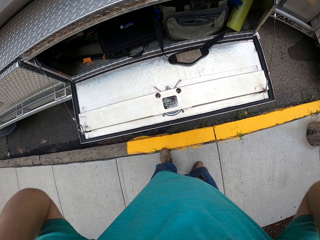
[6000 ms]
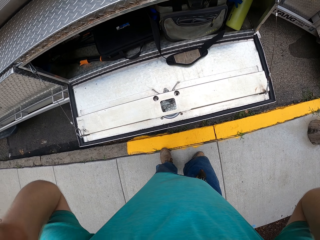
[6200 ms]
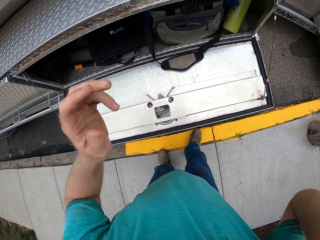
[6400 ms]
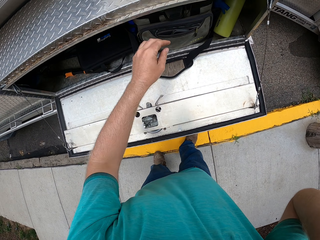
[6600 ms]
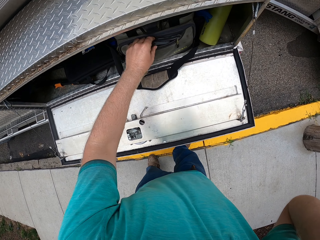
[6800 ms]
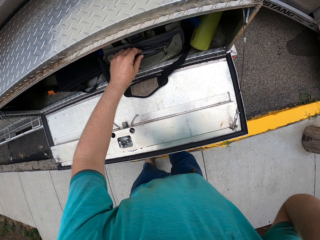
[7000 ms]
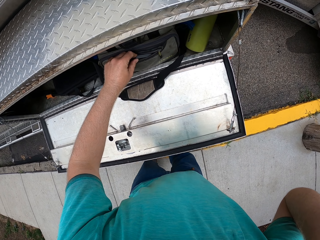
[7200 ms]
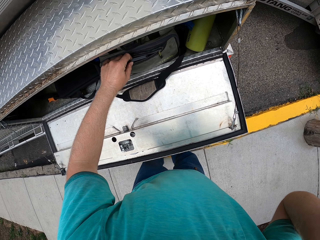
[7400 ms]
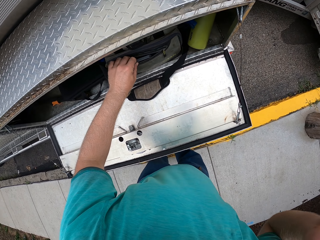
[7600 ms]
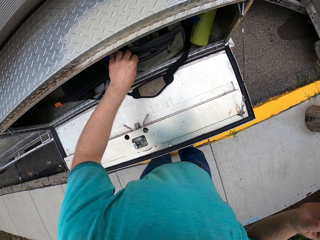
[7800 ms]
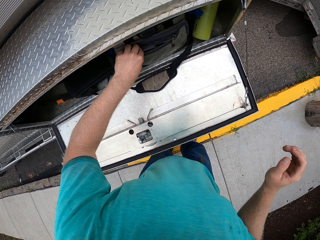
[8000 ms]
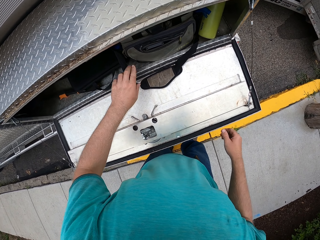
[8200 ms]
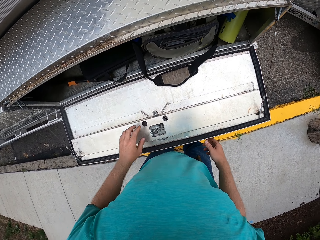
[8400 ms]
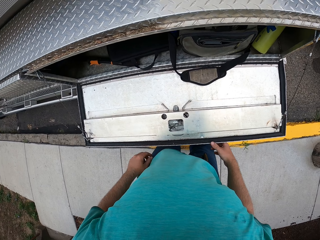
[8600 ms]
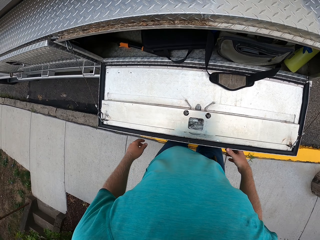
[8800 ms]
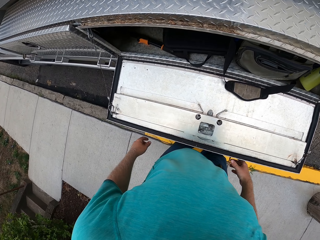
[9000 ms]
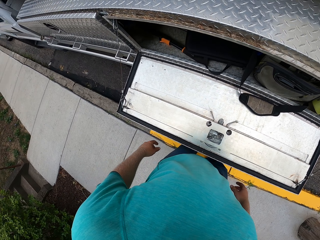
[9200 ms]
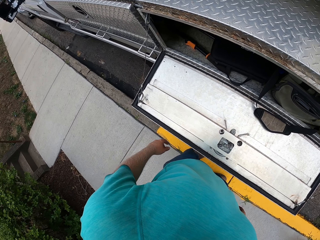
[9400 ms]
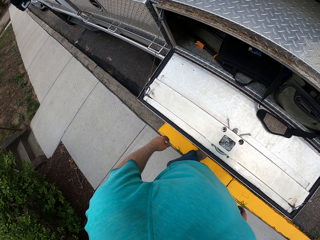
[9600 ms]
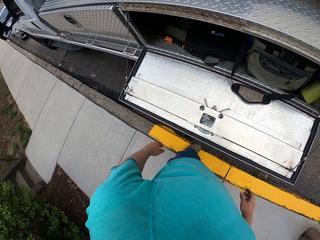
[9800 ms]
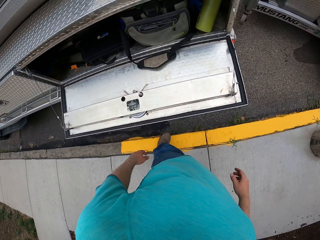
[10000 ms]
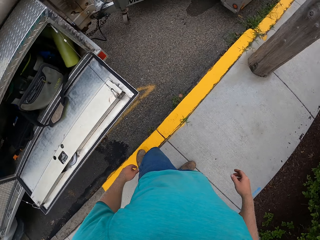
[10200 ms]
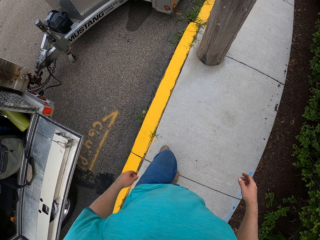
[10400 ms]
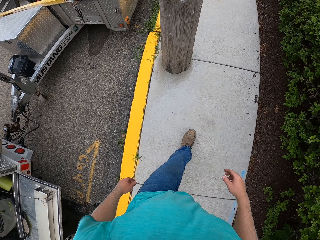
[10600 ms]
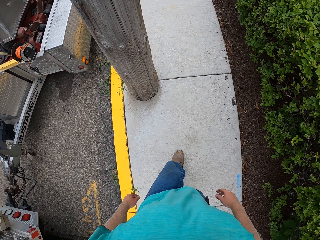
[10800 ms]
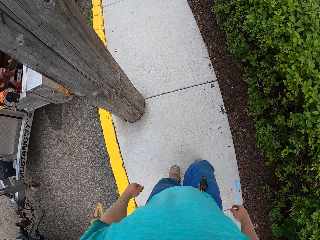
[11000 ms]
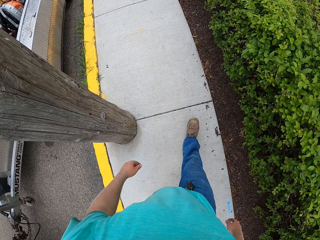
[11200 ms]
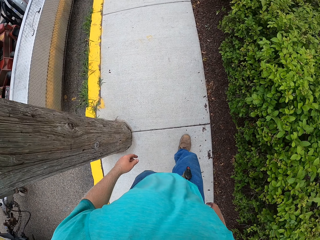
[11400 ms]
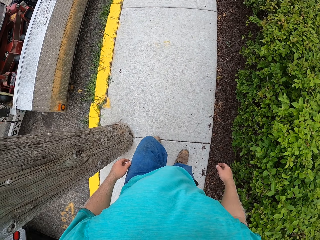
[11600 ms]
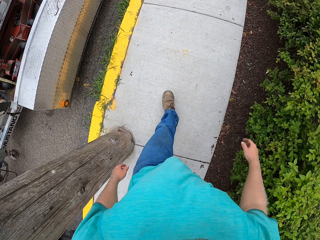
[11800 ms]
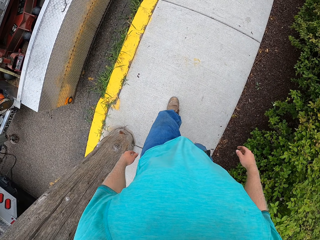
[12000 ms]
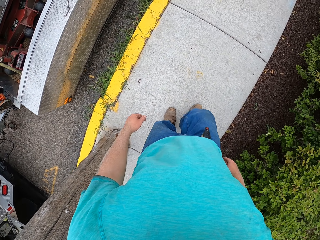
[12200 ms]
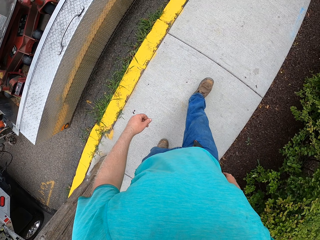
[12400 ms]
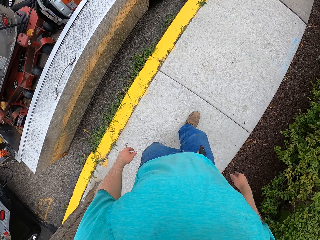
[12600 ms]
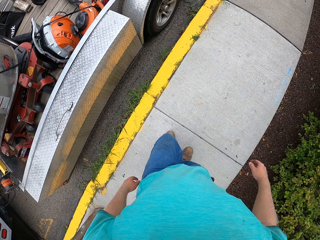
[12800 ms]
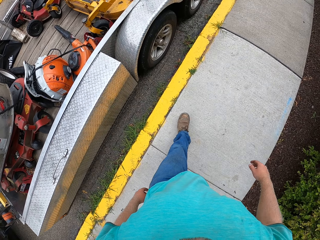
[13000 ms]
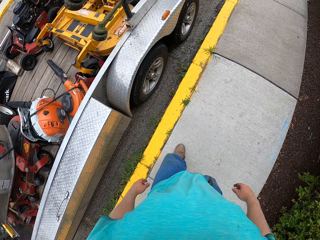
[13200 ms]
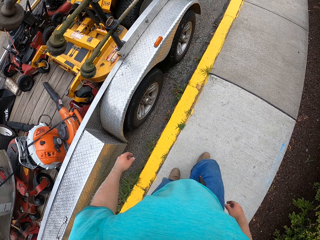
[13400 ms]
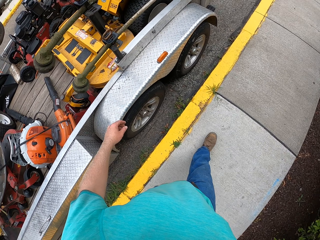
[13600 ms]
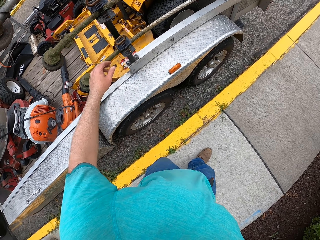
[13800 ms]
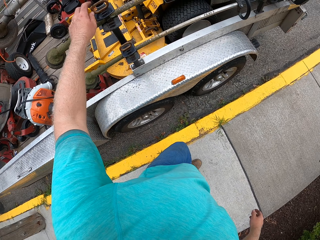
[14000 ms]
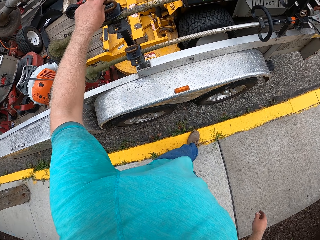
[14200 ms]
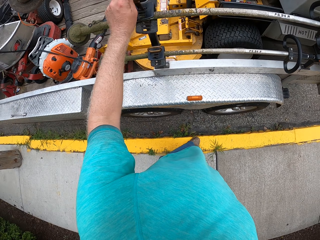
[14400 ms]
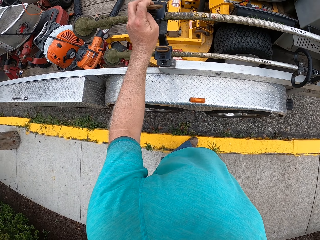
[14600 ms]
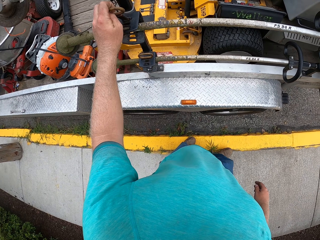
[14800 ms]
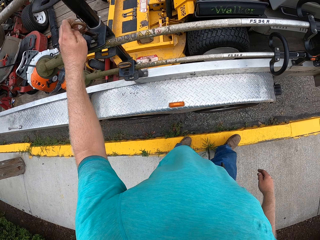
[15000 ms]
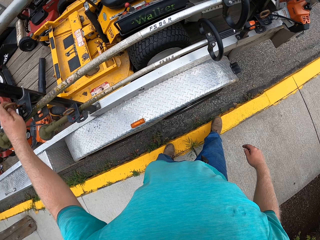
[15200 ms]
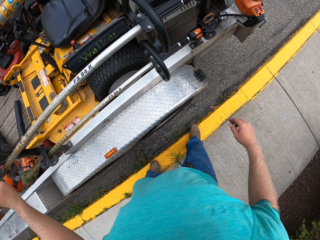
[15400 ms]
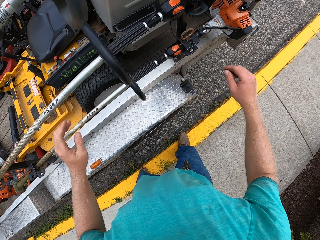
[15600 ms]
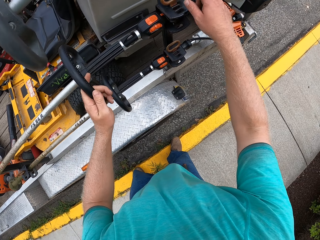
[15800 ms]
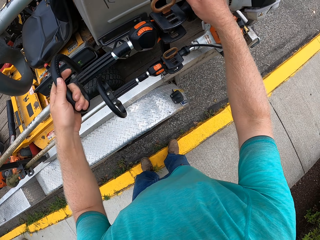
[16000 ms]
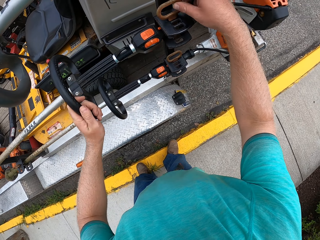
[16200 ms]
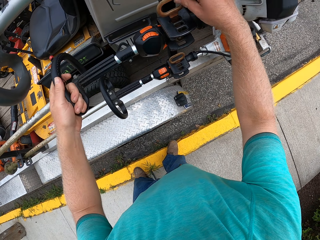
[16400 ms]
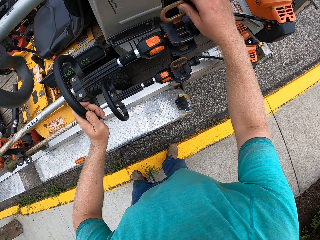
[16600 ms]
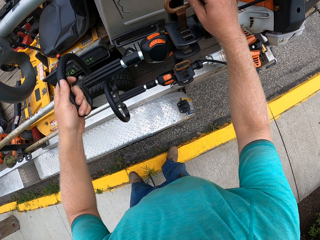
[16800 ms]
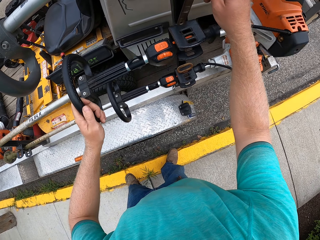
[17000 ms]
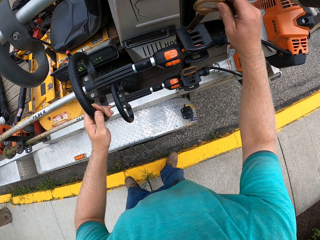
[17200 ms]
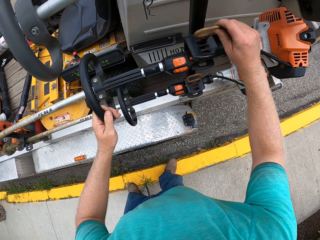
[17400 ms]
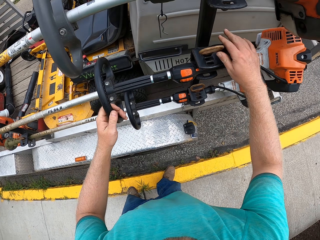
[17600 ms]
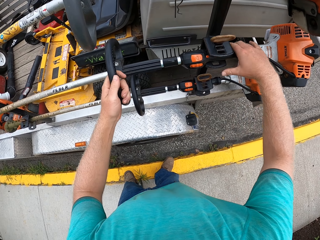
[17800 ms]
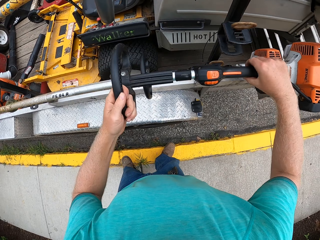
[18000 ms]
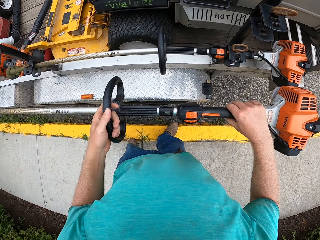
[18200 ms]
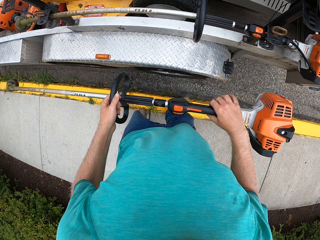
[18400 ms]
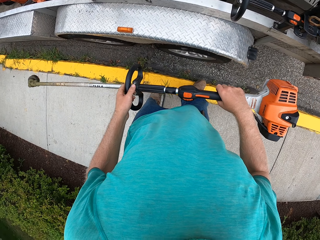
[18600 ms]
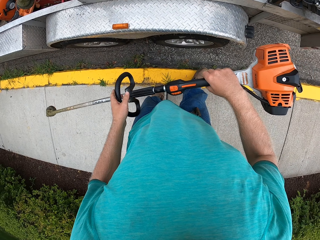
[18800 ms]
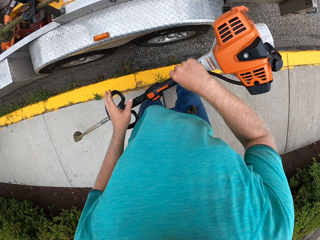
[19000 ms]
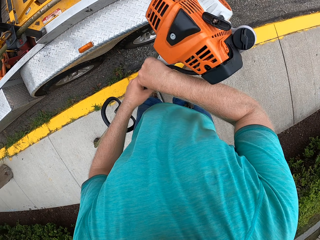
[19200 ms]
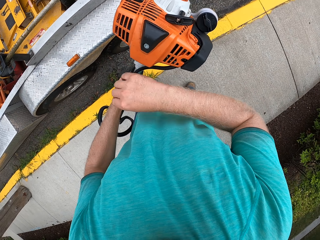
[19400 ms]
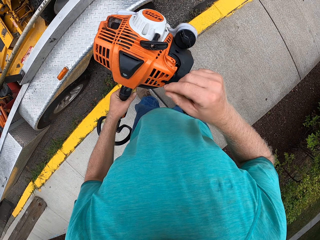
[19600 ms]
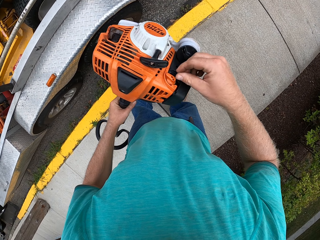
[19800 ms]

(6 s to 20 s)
The camera wearer touches a bag in the cargo trunk with his left hand. He holds something in the bag. He lowers the right hand. He moves the left hand from the bag. He walks on a pavement outside to a trailer at the back of the pickup truck. He touches a grass trimmer with his left hand. He unlocks the grass trimmer from the truck. He shakes the grass trimmer with both hands. He carries the grass trimmer from the trailer with both hands.

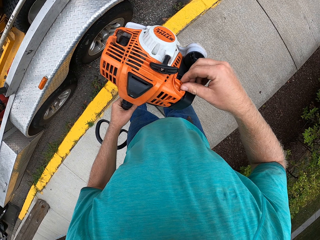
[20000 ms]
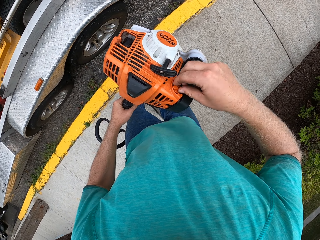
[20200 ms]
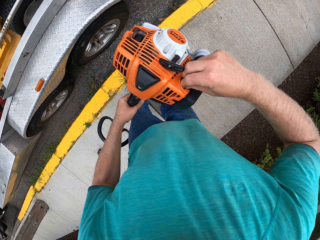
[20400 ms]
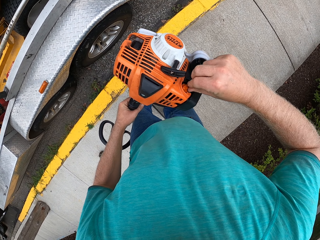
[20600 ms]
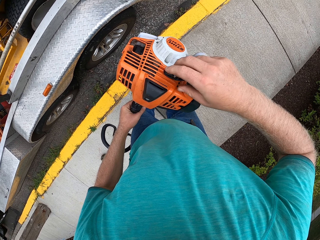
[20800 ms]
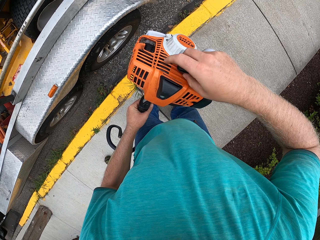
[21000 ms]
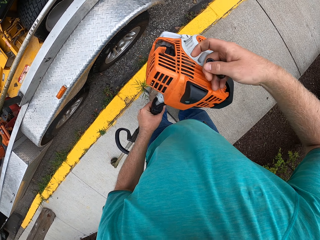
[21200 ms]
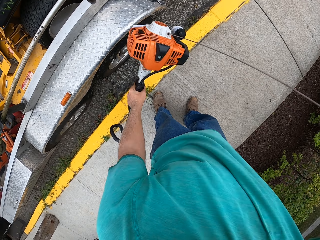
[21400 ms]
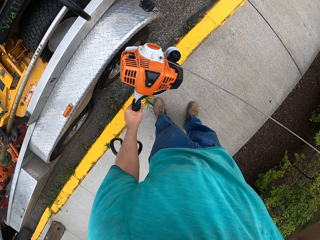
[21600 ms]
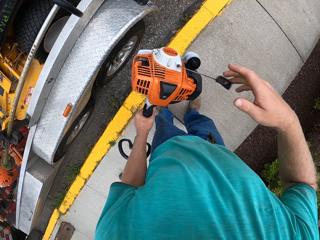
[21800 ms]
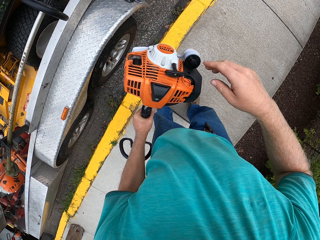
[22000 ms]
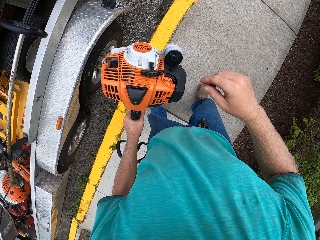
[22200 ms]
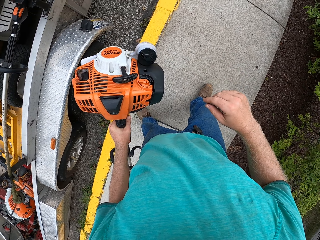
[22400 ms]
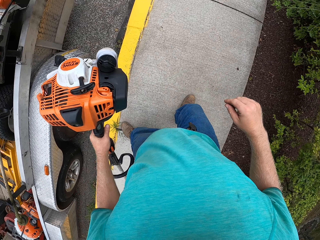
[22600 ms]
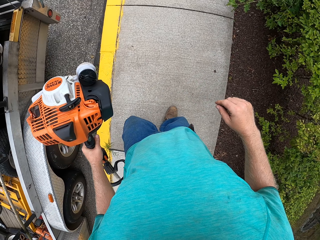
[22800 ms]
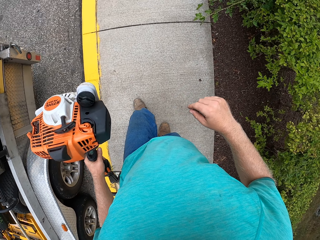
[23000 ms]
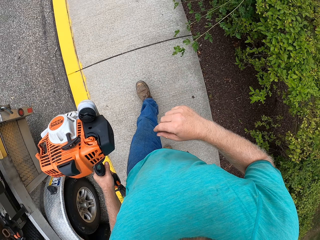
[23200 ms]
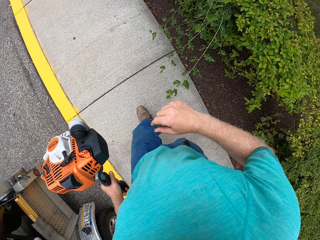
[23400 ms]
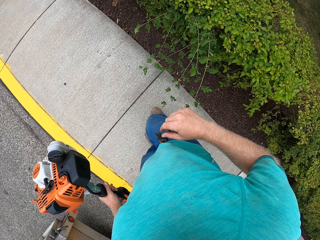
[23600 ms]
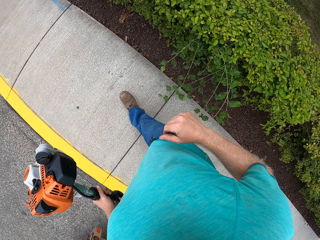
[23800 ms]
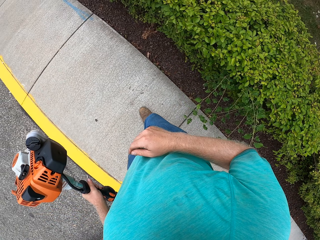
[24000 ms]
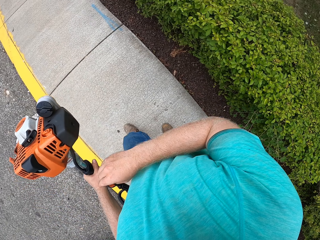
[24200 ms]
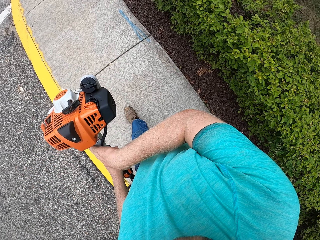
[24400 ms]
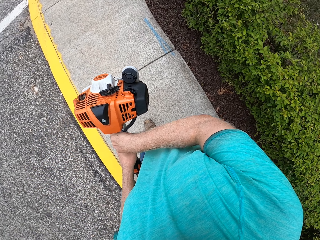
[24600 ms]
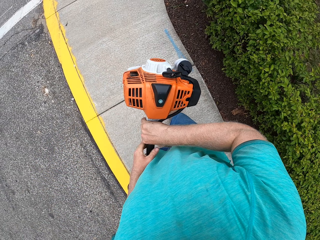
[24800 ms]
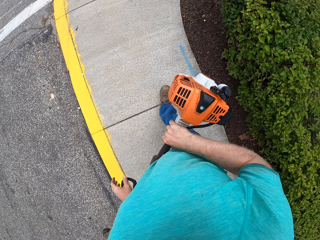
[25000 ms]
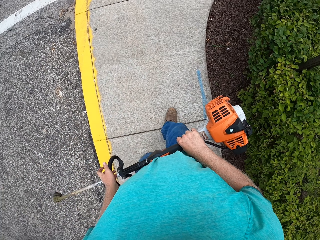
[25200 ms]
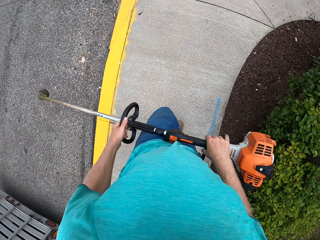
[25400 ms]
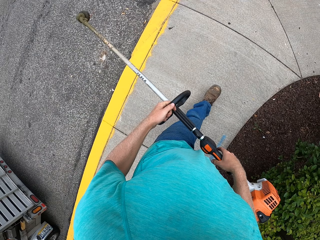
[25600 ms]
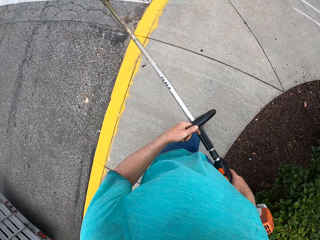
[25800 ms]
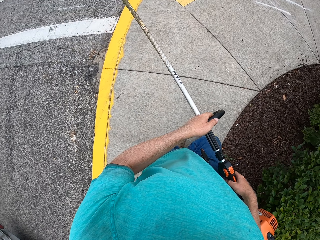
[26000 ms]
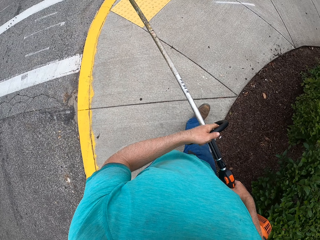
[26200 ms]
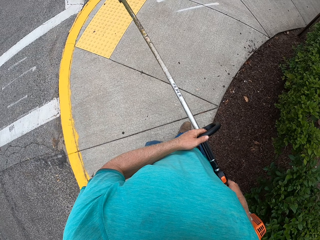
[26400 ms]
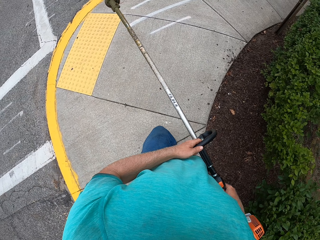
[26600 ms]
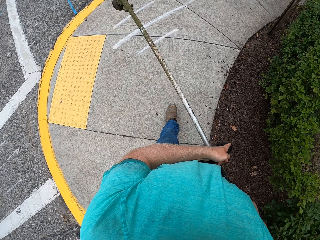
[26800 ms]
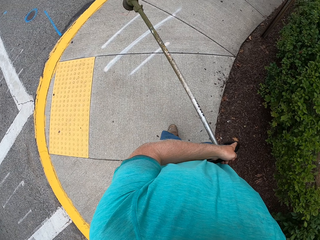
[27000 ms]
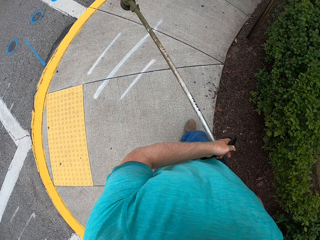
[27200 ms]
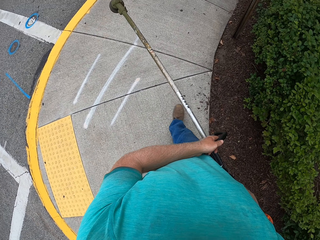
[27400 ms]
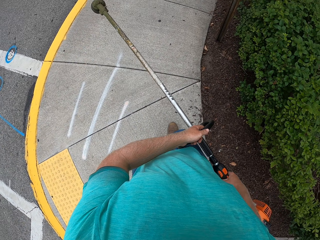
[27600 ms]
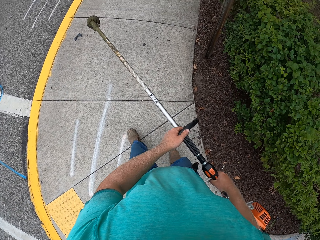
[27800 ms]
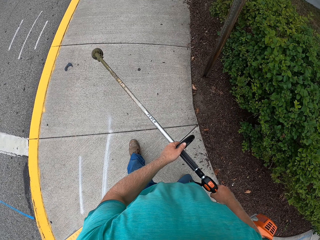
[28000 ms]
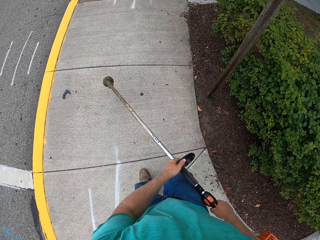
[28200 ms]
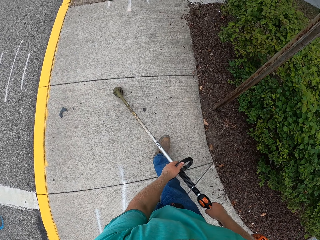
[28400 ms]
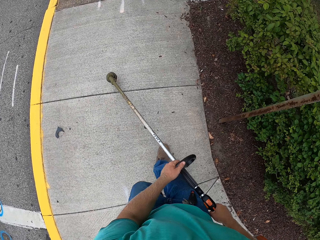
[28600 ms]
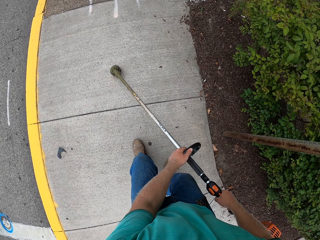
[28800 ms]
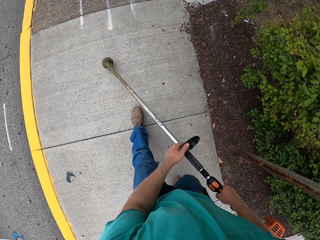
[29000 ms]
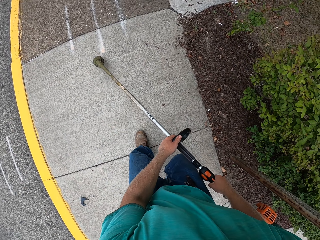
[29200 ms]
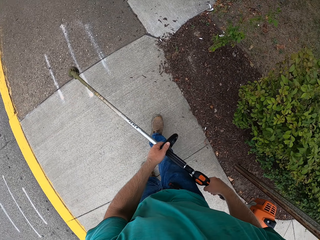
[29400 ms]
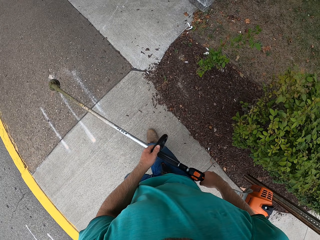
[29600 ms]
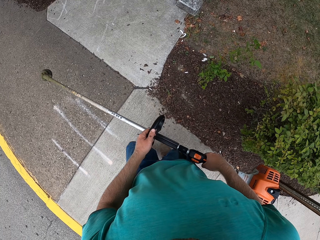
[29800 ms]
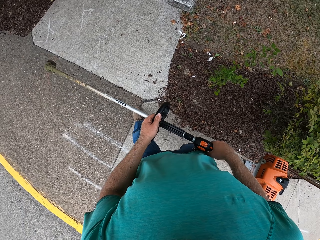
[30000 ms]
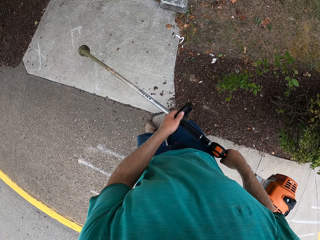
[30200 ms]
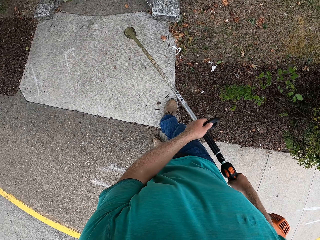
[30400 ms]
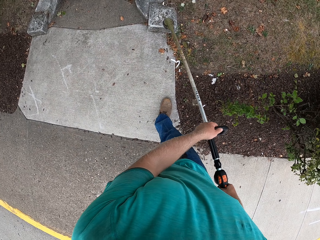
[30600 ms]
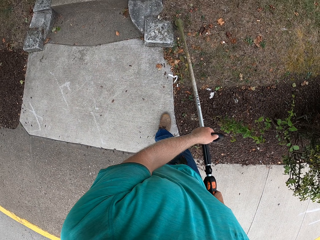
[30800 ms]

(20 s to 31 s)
The camera wearer starts the grass trimmer with his right hand. He walks on the pavement to a garden with the grass trimmer in both hands. He operates the trimmer.
